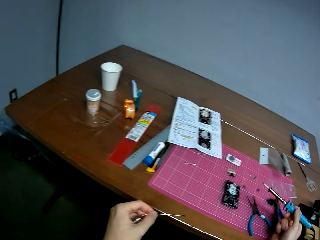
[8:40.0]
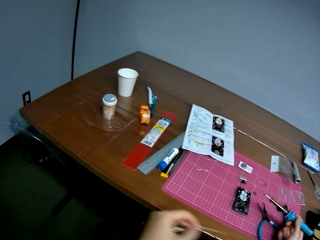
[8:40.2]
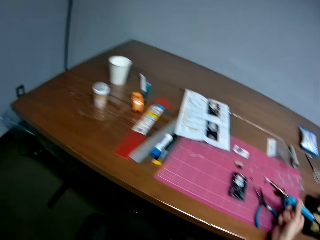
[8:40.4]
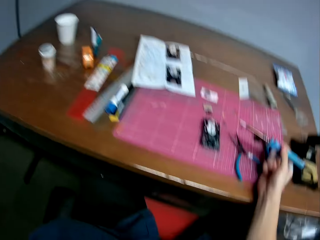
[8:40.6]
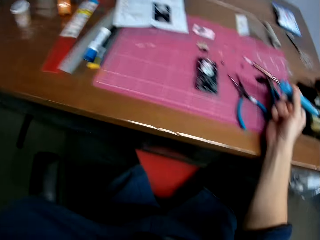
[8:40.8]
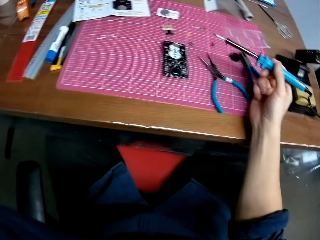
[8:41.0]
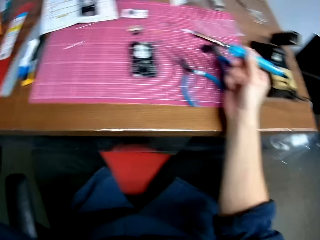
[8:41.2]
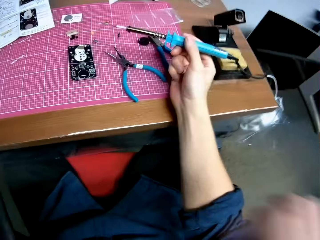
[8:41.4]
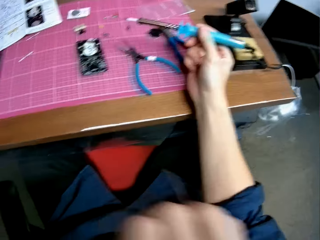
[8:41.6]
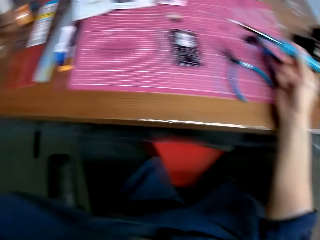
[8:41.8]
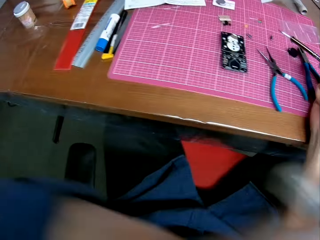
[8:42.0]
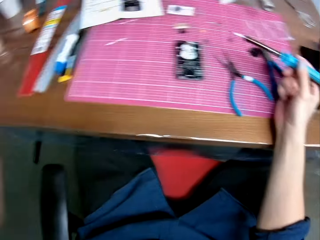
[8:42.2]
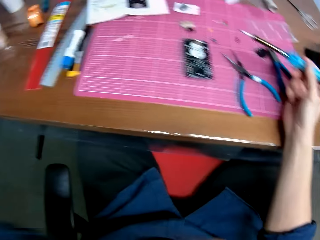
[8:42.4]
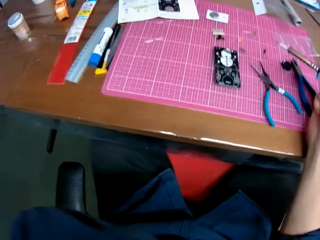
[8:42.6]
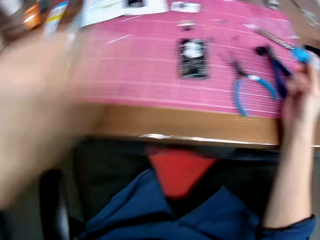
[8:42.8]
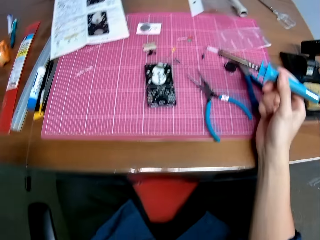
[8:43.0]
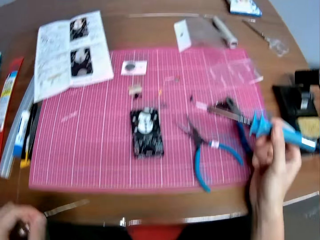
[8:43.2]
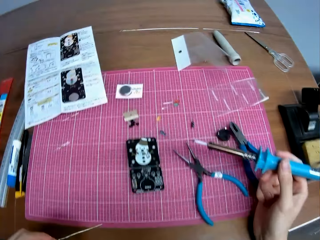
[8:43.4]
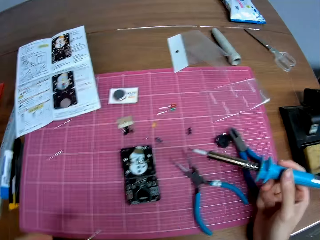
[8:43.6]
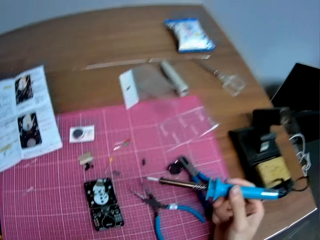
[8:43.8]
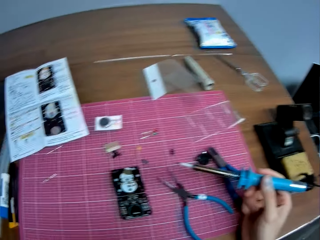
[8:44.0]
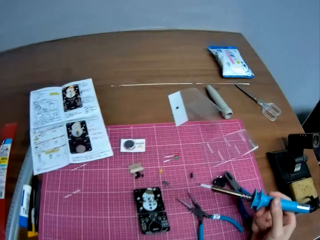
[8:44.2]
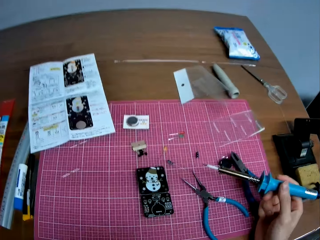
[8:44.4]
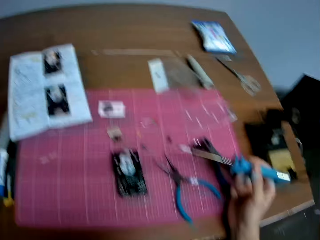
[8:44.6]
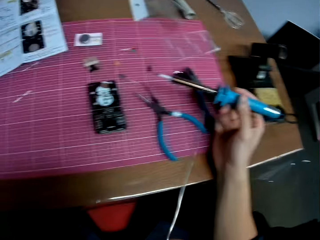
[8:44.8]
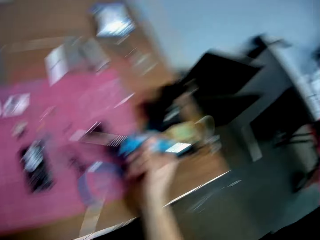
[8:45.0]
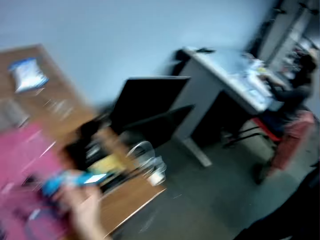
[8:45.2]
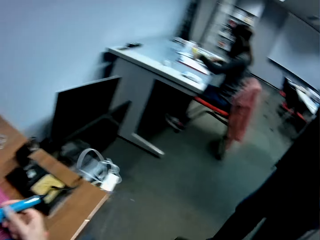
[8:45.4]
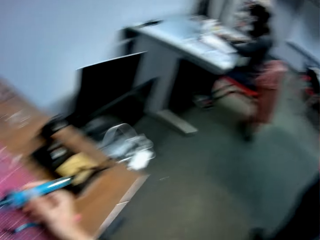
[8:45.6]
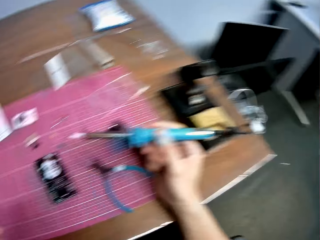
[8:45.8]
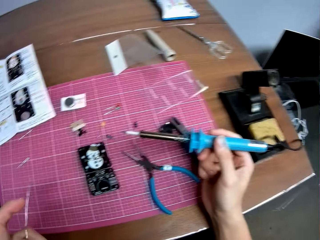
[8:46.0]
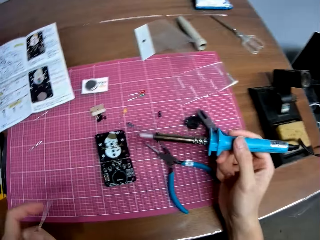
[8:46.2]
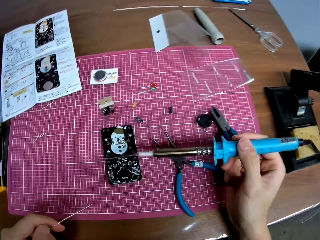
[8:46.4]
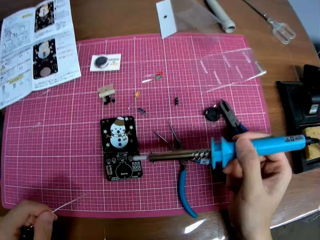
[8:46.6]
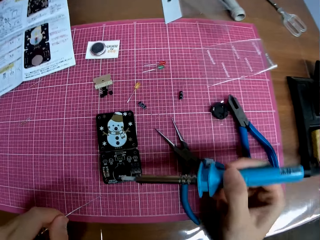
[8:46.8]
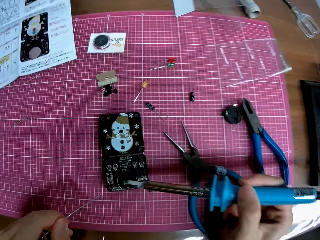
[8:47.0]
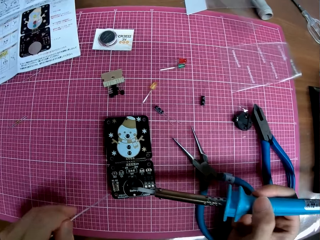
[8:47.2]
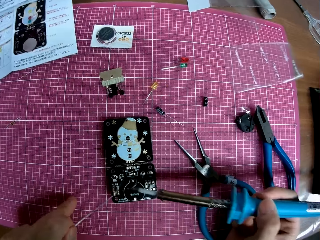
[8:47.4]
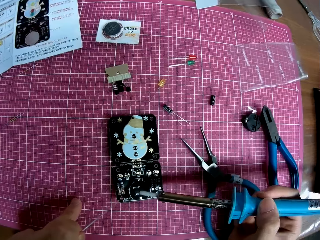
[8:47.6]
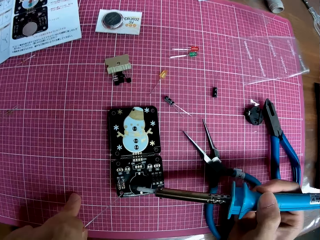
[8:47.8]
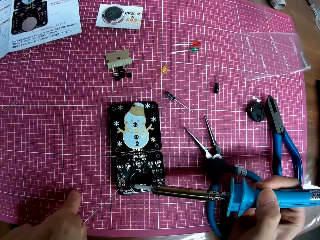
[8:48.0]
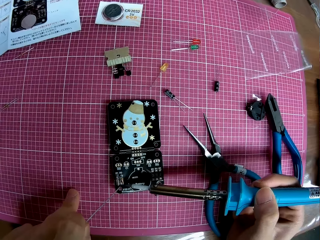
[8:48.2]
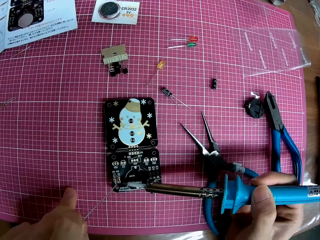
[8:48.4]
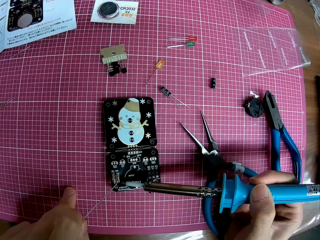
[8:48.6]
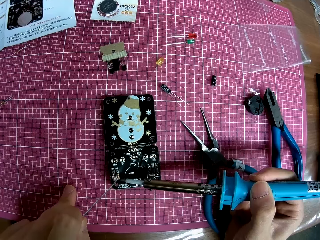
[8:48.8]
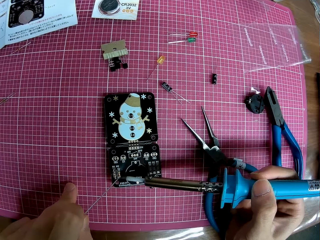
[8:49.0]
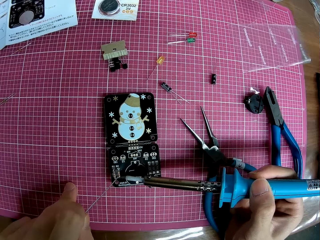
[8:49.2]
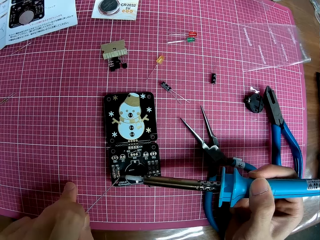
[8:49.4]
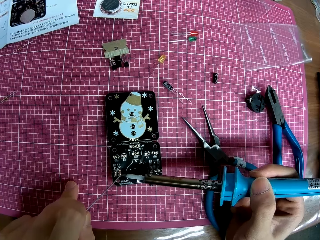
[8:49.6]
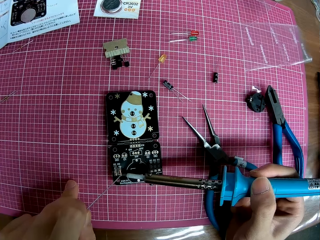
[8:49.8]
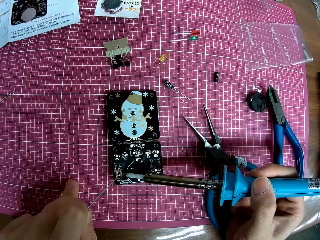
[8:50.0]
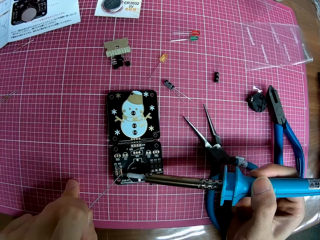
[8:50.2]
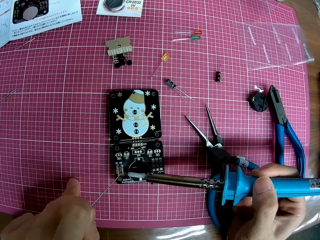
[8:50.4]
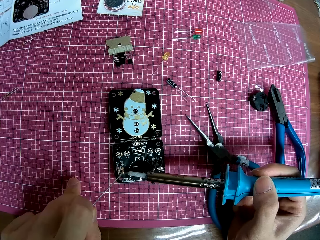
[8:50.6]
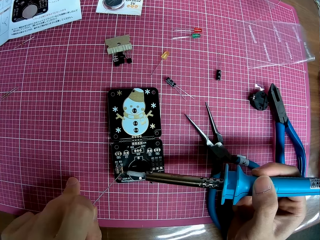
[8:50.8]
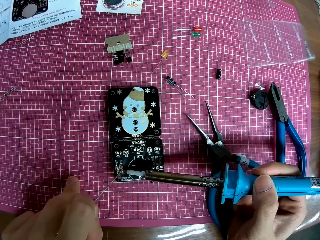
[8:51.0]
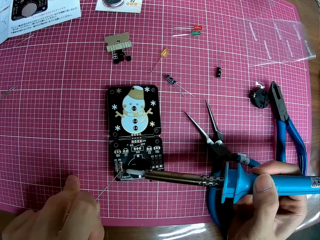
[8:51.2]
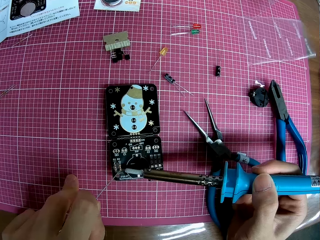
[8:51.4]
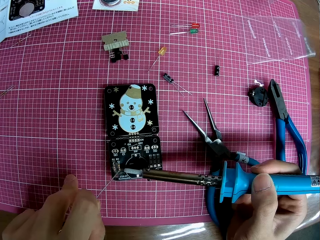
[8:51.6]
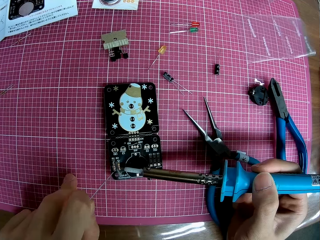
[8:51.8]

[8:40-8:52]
The camera wearer touches his face with his left hand. He raises up his hand. He puts down his hand. He solders the circuit board with the soldering iron and the solder.

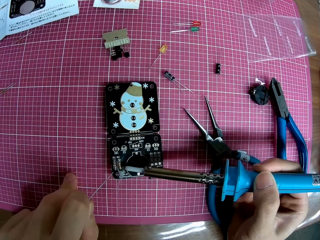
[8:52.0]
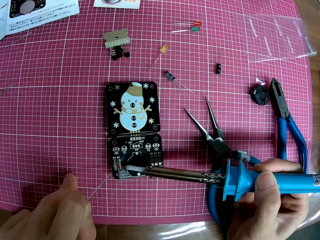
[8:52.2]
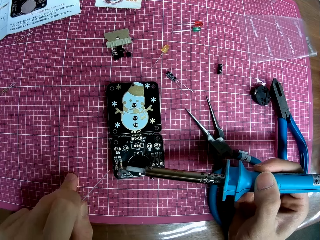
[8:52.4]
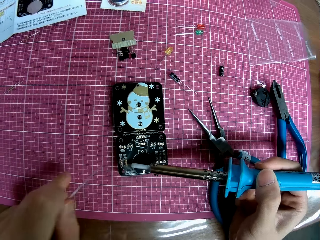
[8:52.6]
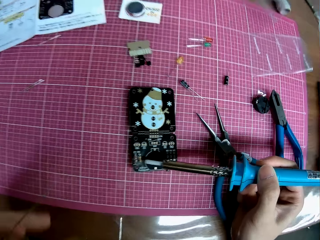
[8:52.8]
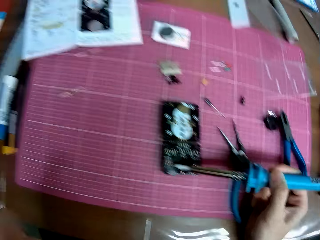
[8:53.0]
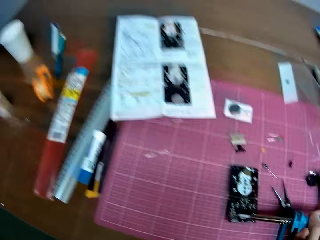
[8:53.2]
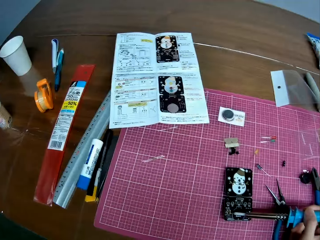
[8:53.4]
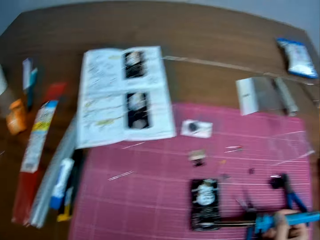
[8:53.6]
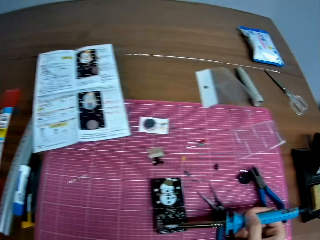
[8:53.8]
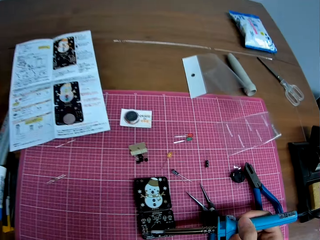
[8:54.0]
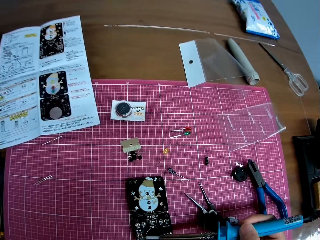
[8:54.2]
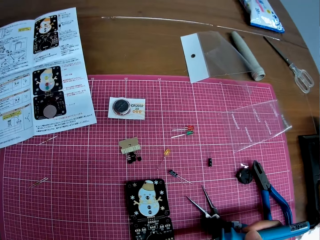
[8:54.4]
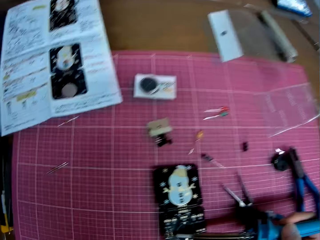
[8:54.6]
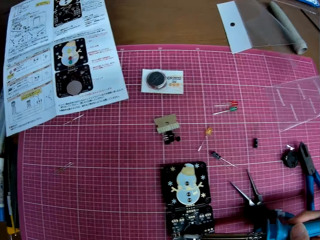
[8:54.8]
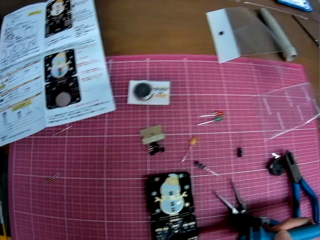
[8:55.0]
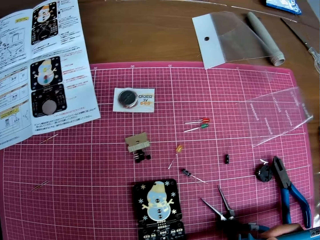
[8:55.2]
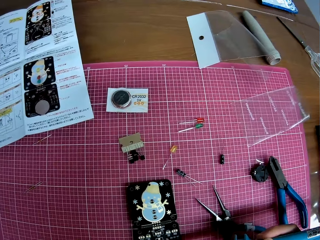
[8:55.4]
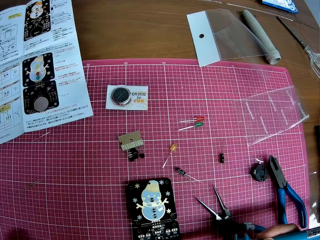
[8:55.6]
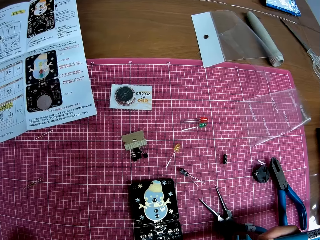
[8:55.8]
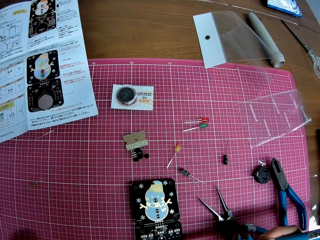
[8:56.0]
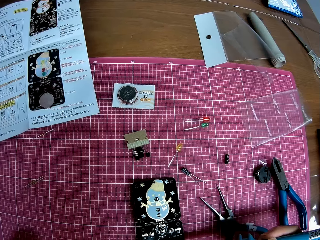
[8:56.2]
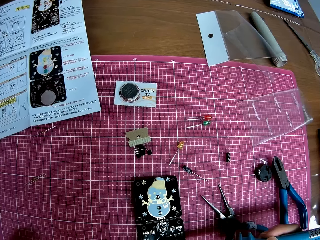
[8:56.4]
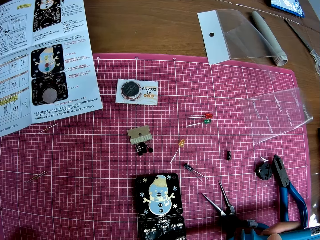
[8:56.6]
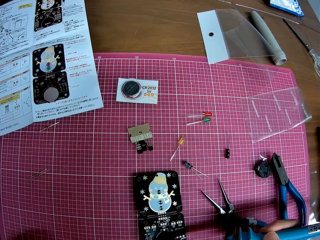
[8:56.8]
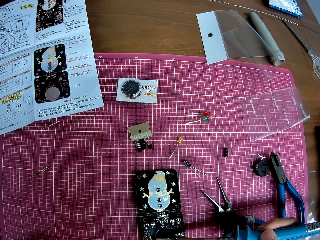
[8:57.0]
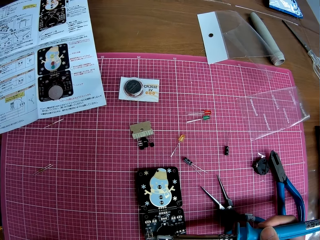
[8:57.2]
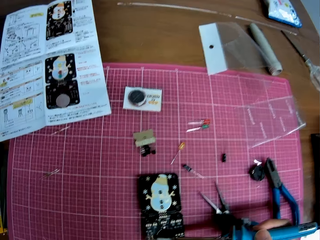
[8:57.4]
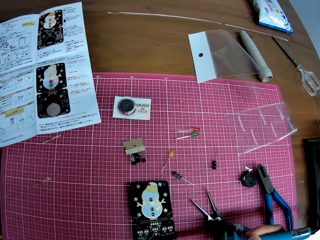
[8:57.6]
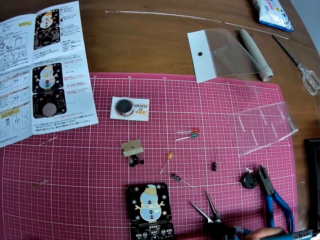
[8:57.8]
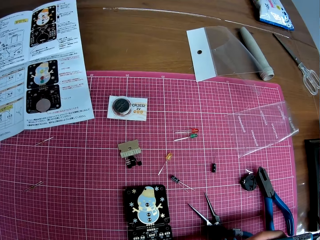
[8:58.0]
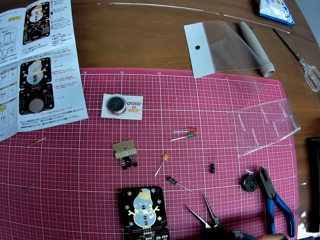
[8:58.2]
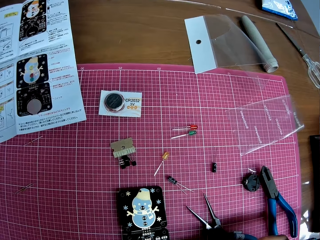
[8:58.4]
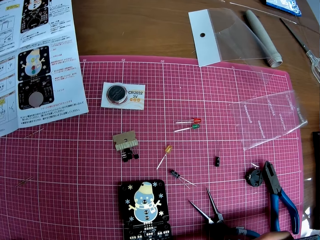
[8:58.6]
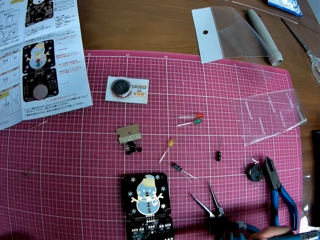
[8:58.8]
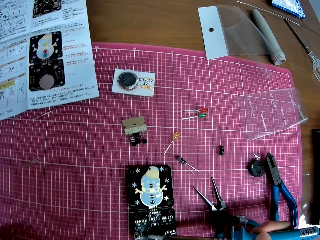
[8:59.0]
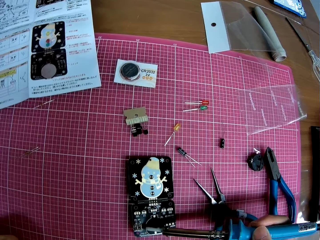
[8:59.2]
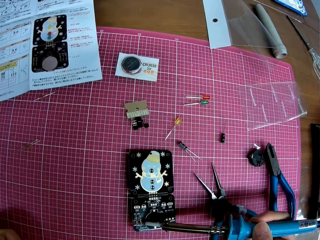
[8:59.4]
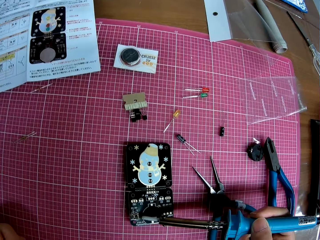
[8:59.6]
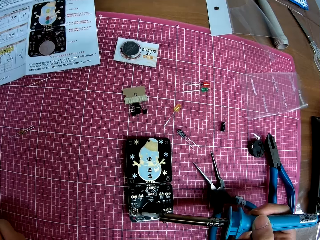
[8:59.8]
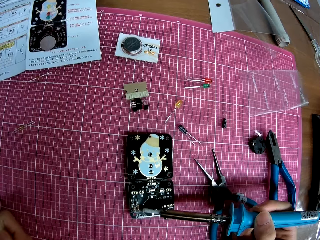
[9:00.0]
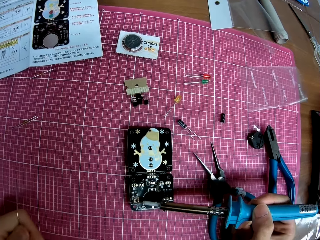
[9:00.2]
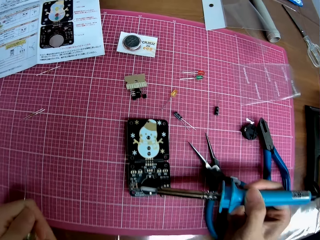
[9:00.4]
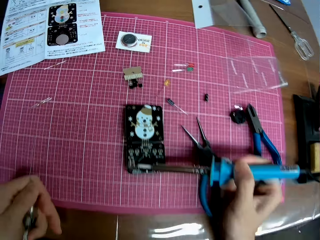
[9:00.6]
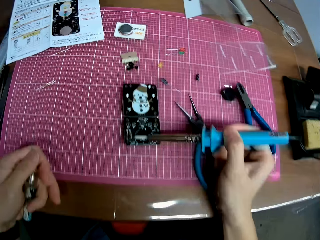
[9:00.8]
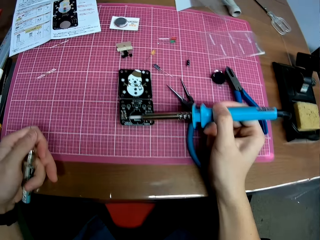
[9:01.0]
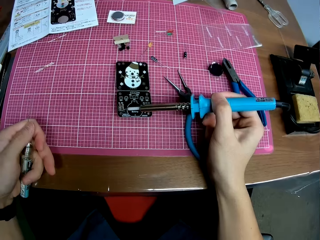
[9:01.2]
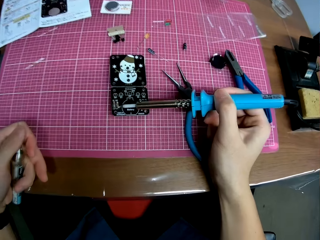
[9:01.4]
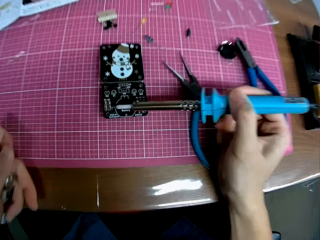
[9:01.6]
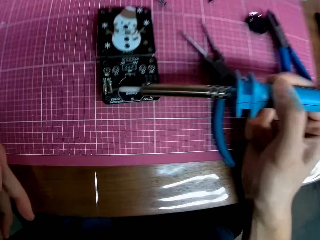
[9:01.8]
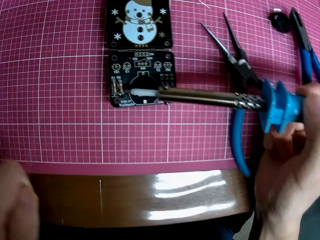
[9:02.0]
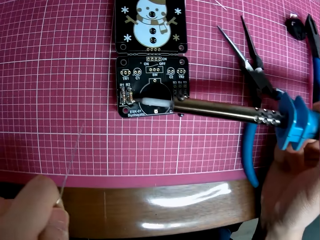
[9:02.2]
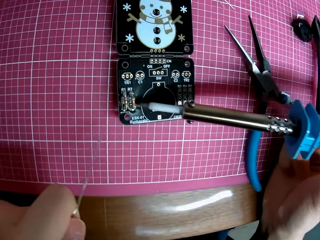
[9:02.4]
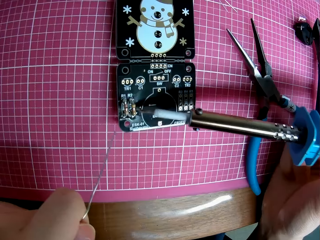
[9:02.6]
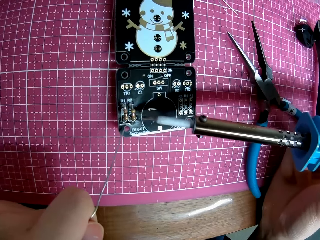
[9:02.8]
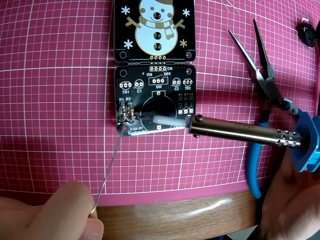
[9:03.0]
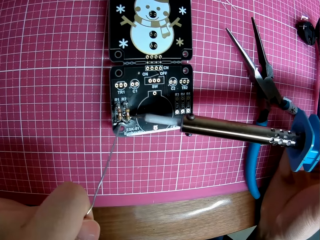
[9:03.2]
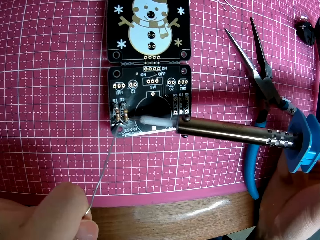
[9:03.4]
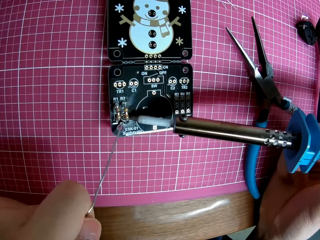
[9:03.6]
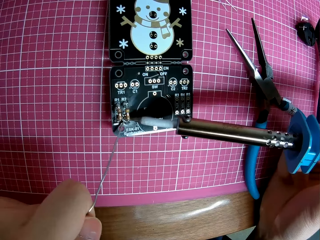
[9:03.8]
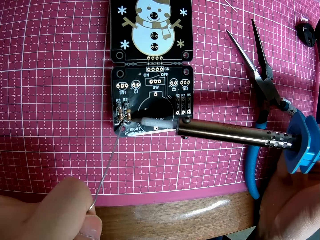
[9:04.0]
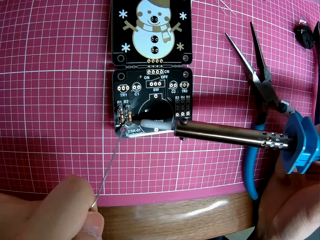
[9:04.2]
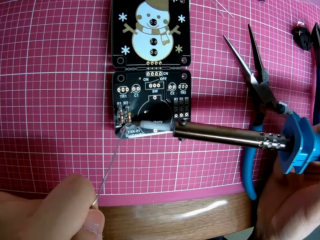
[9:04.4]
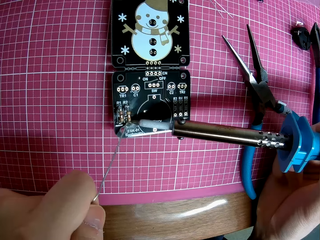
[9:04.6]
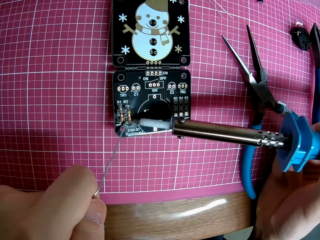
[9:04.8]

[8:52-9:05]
The camera wearer raises his hand. He welds the surface mount device.
